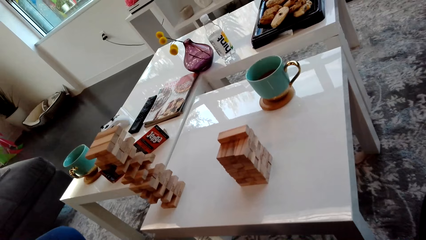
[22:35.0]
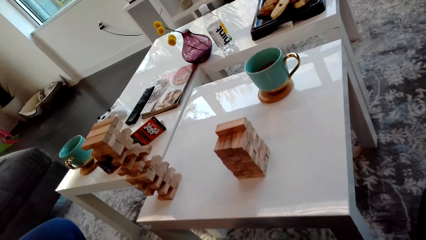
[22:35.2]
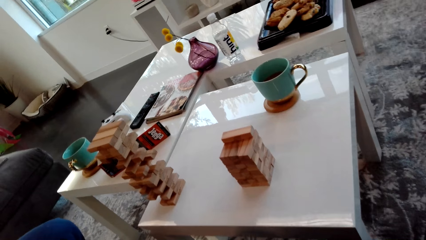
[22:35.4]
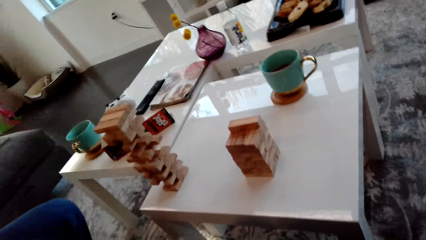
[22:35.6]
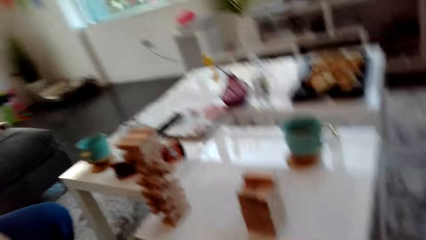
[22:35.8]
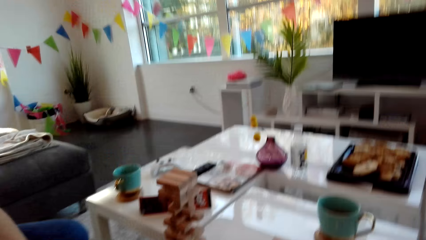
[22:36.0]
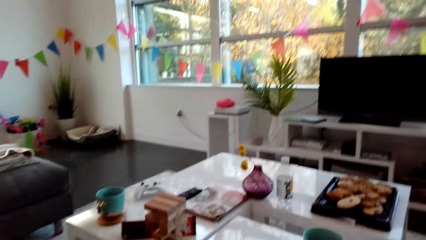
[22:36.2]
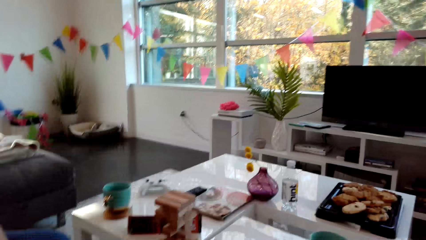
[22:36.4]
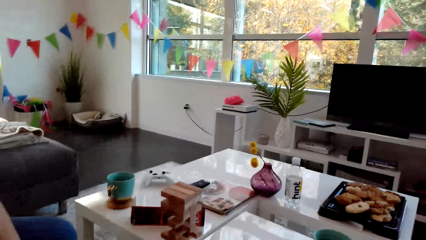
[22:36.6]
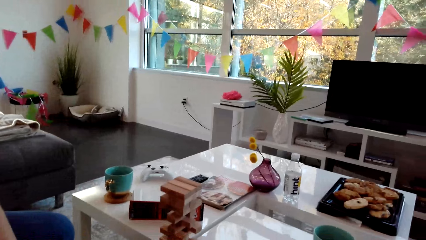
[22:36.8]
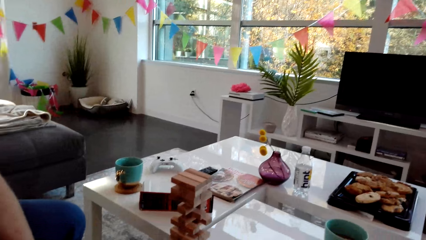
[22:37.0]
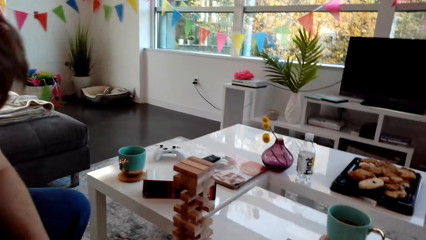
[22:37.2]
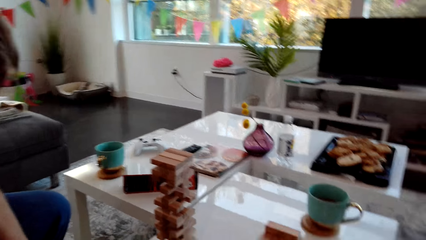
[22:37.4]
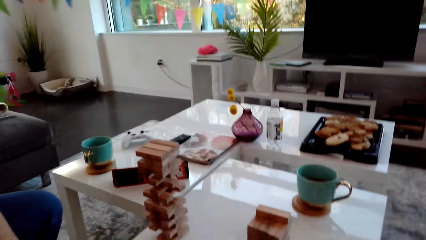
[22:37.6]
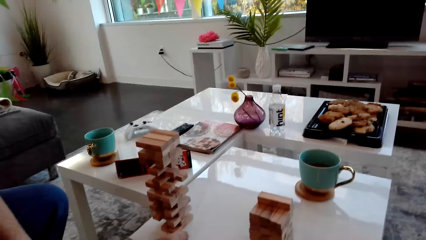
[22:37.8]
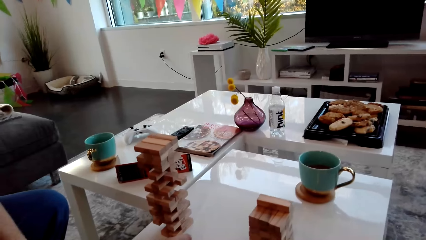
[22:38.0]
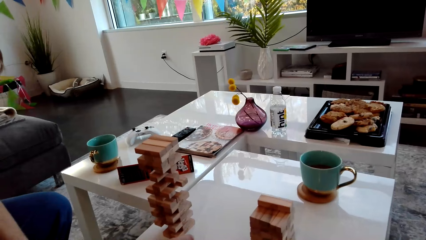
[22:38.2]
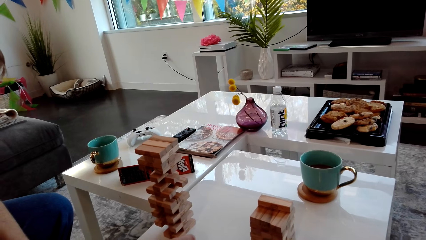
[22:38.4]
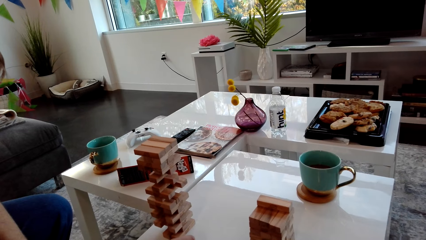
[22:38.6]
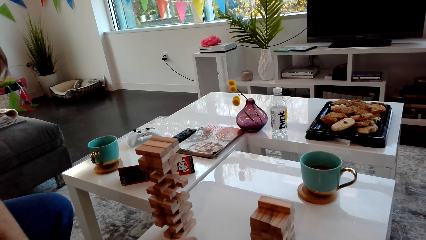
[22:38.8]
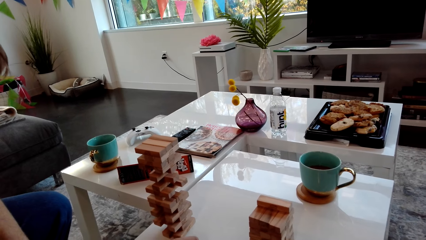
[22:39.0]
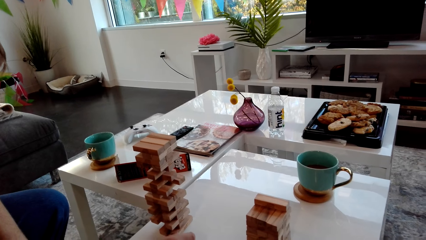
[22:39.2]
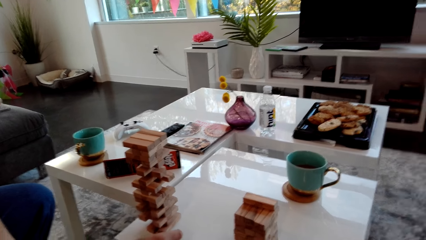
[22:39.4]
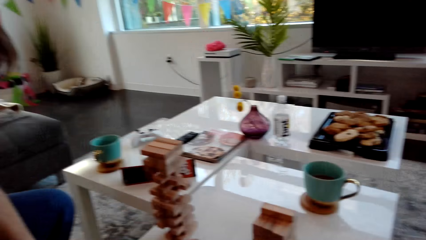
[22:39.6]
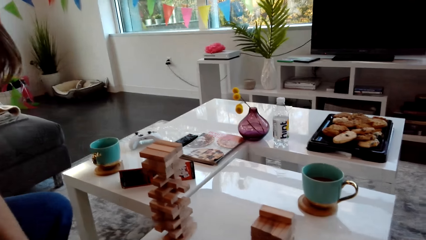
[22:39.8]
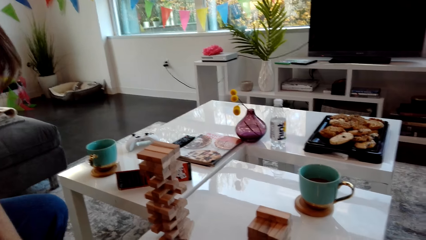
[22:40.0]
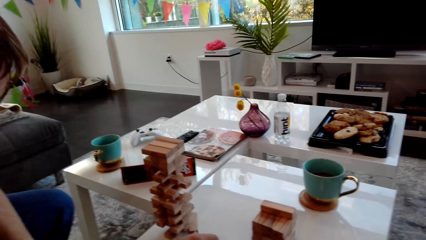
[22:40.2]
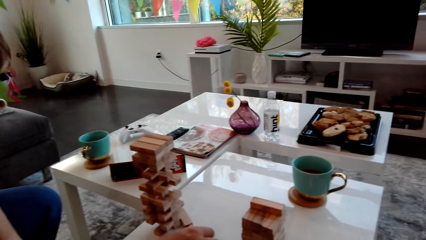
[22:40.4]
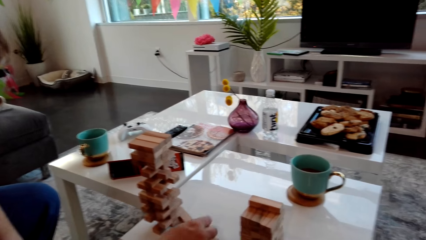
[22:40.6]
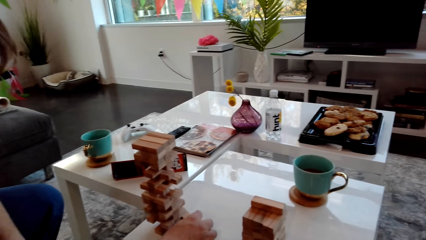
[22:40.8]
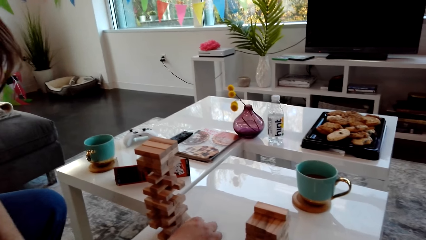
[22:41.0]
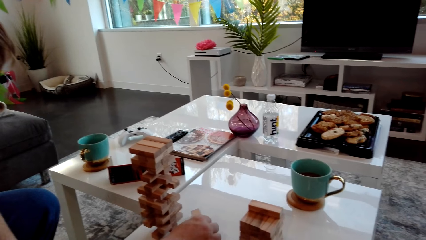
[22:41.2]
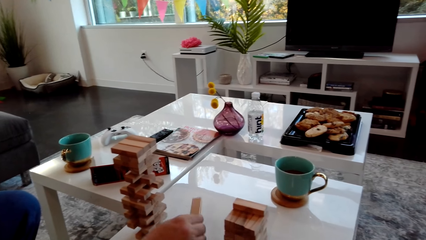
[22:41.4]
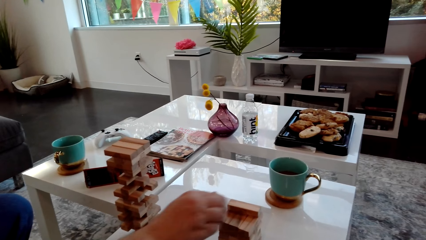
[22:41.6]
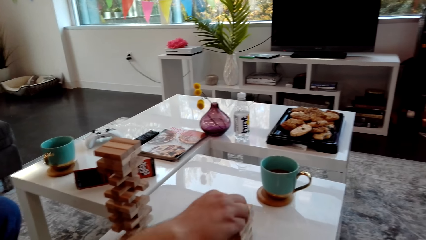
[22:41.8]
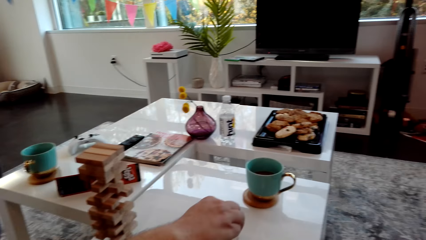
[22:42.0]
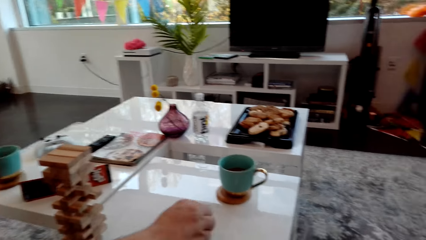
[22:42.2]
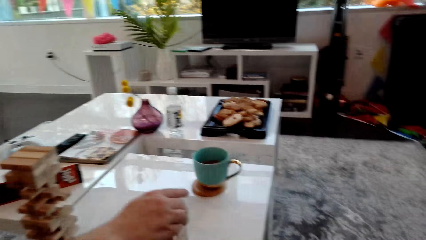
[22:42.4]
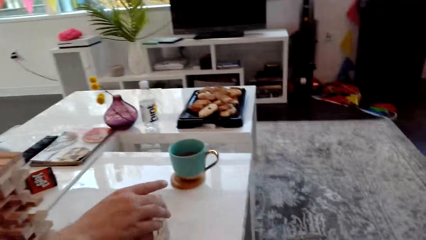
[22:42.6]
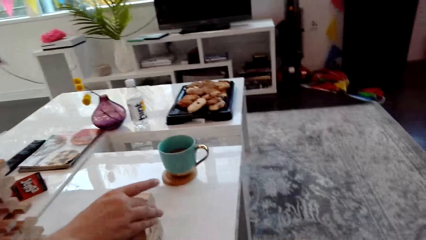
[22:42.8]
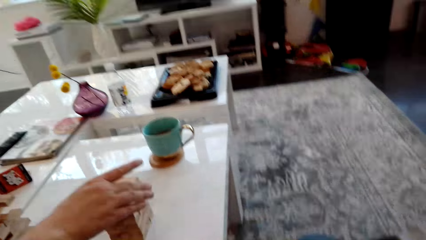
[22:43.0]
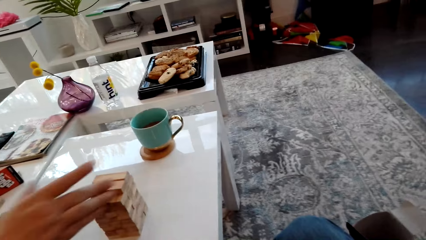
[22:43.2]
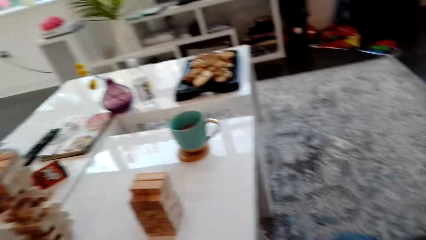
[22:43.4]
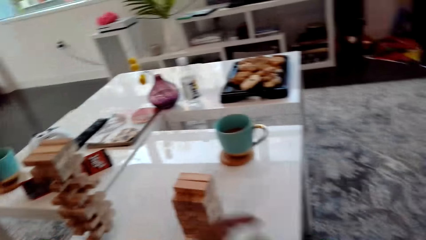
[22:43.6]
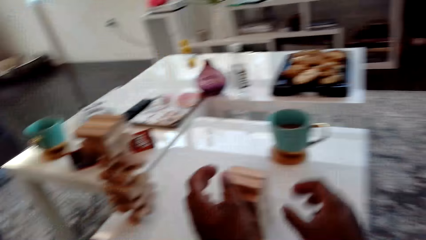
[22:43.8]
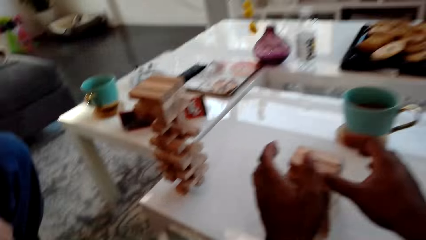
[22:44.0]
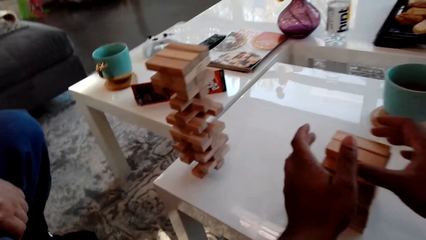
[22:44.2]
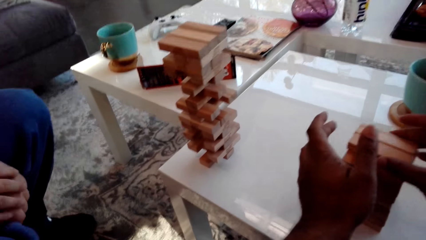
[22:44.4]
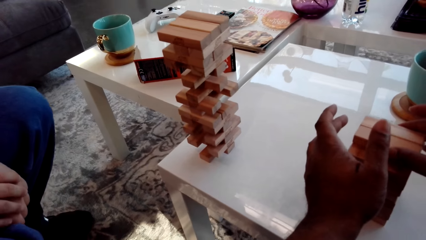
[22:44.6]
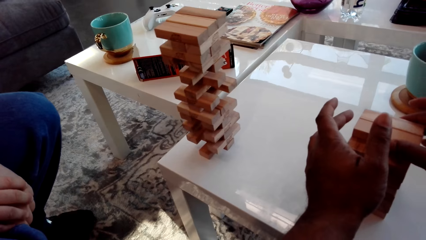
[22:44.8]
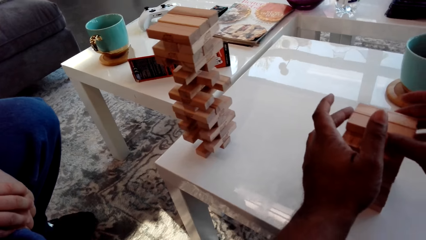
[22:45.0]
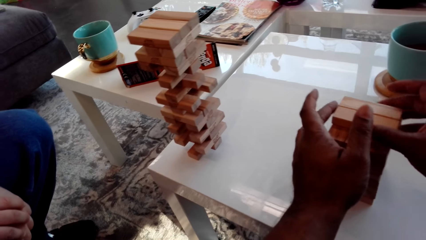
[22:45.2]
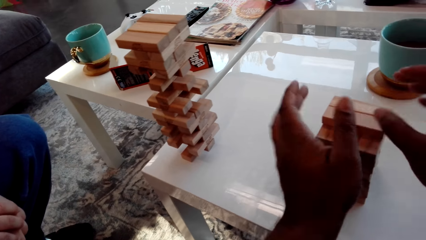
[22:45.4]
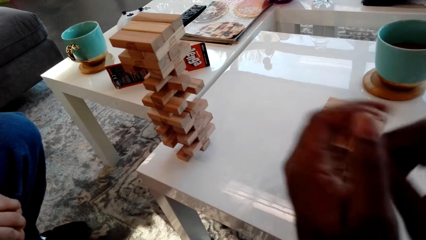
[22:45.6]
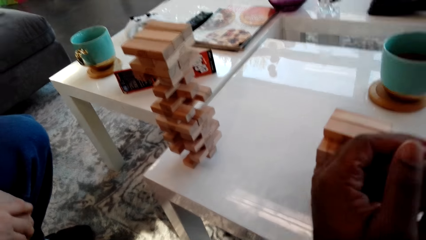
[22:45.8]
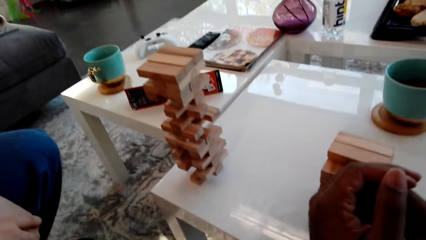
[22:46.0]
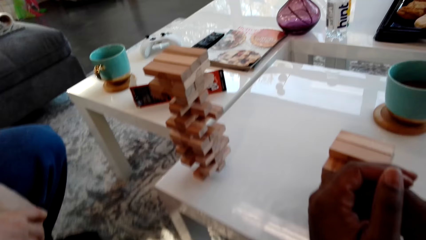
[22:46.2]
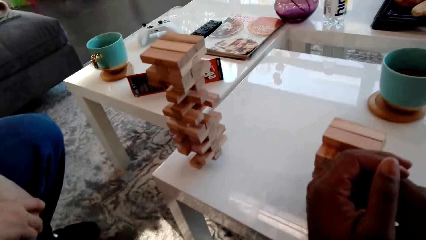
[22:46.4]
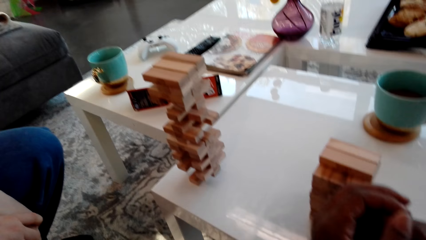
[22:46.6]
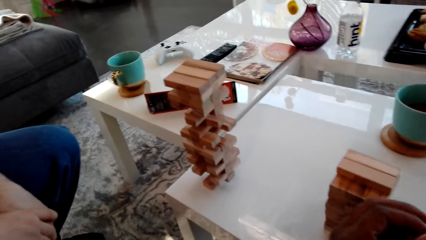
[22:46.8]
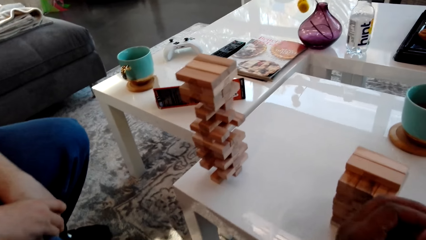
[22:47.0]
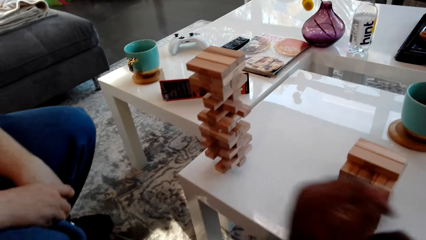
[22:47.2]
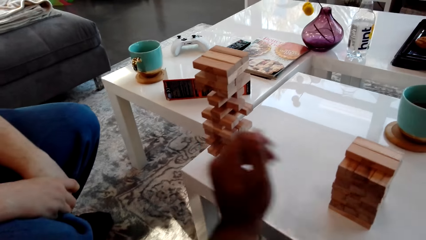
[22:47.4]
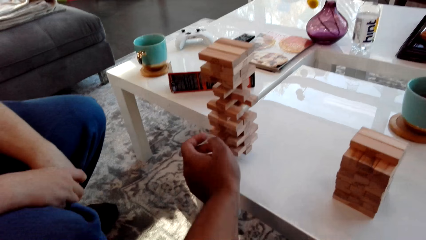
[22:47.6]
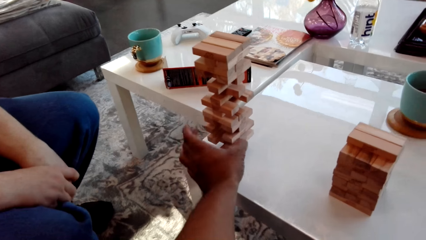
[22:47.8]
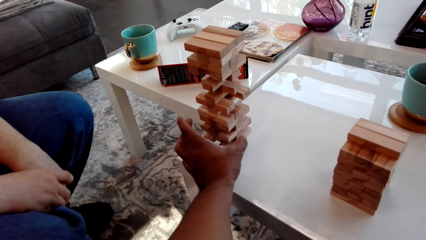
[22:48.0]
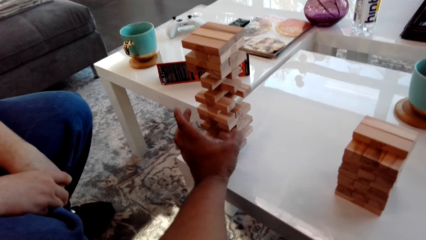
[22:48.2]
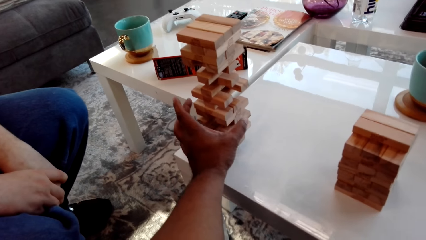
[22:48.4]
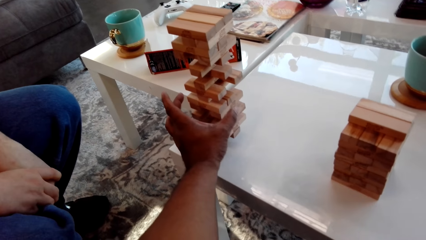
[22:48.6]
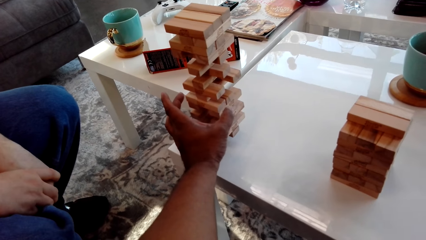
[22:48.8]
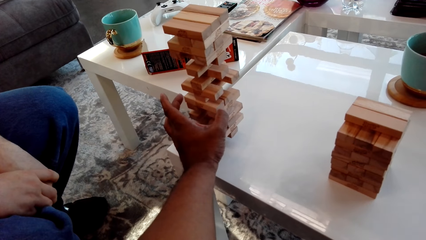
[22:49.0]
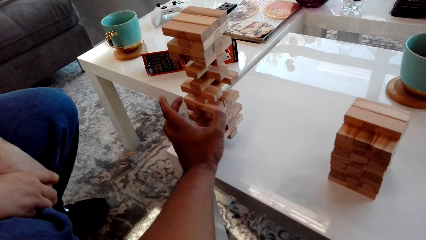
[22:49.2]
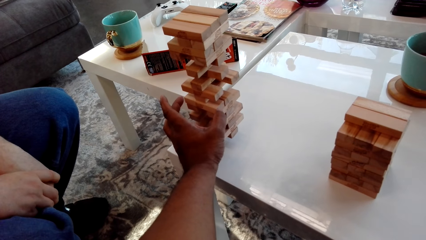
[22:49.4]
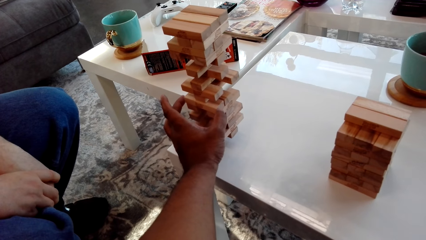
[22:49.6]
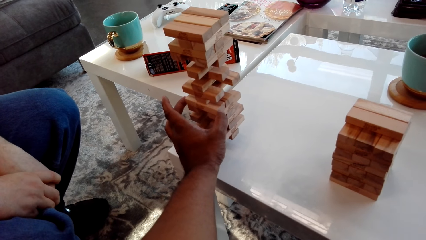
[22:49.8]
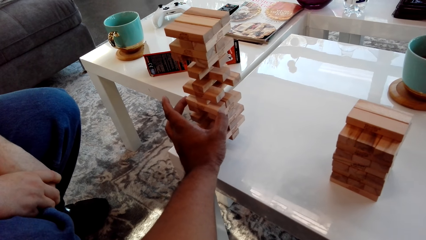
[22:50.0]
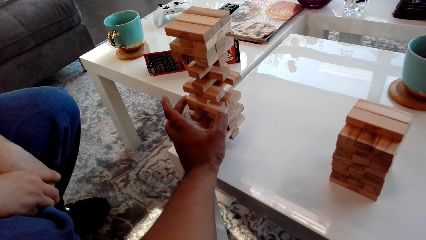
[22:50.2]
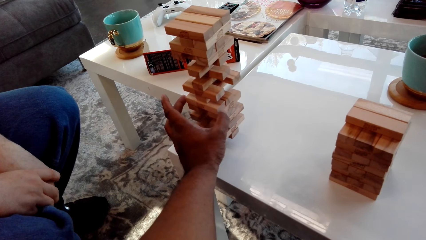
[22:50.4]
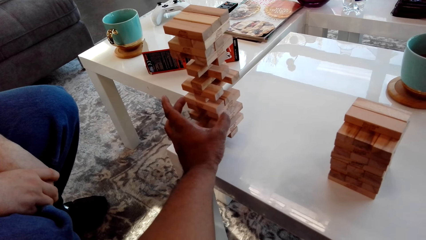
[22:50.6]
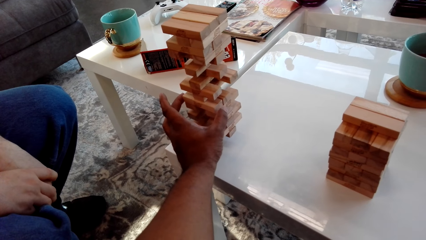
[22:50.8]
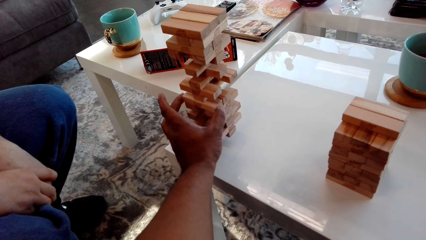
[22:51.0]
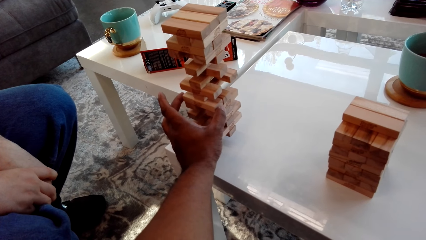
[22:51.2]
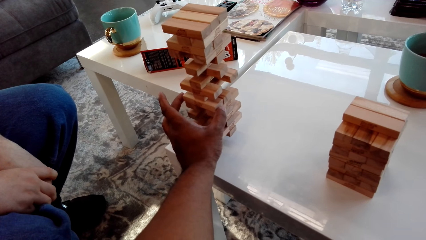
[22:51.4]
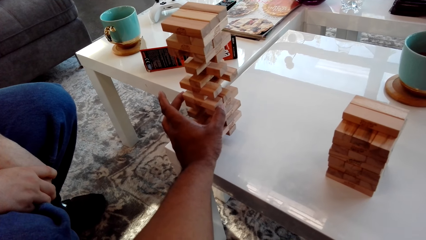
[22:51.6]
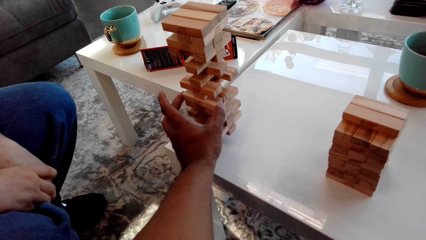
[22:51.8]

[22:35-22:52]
The camera wearer looks around. A man removes a block from the block tower and places the block on the block tower. The camera wearer speaks to the man. They arrange the block tower. They arrange the wooden block tower. They put hands together. They speak to the man. They remove a wooden block from the tower.
